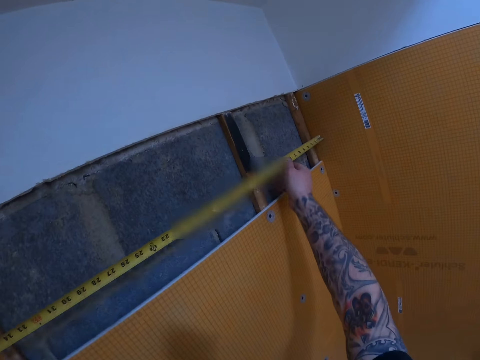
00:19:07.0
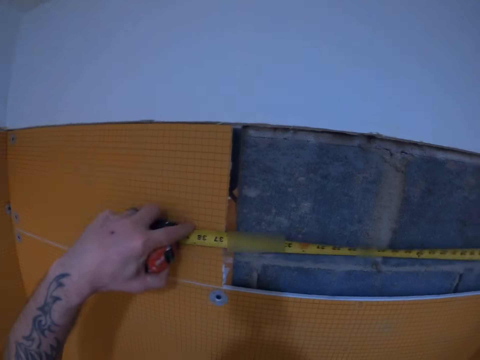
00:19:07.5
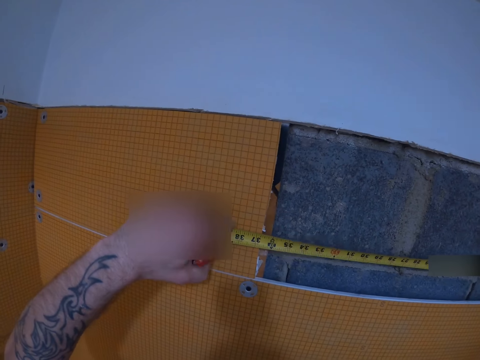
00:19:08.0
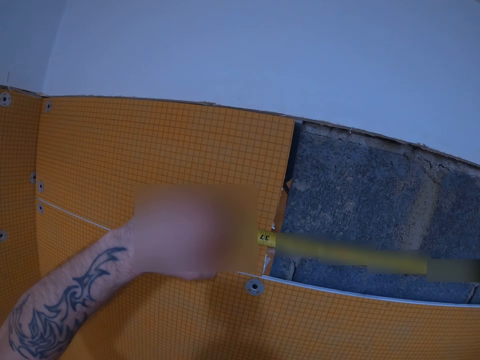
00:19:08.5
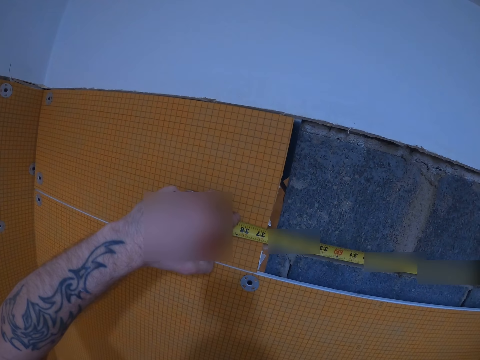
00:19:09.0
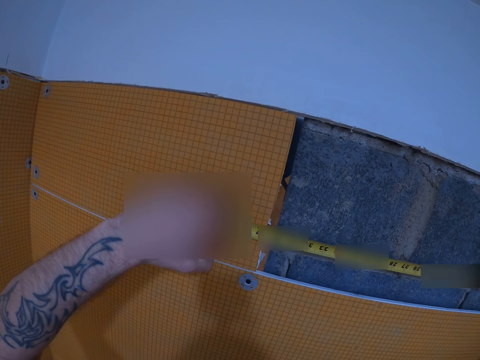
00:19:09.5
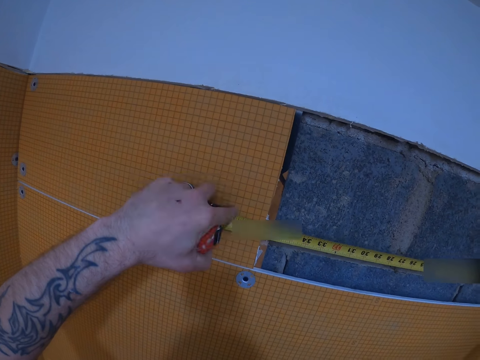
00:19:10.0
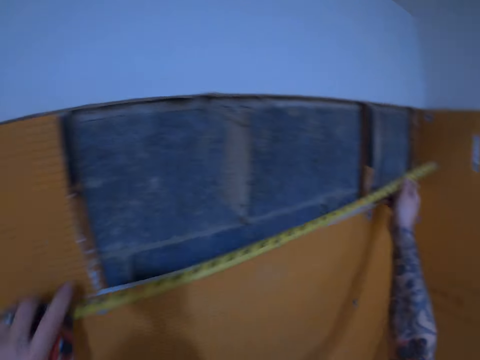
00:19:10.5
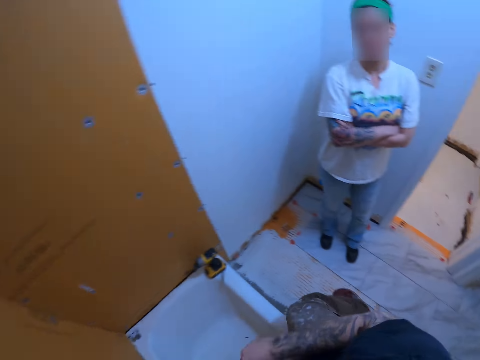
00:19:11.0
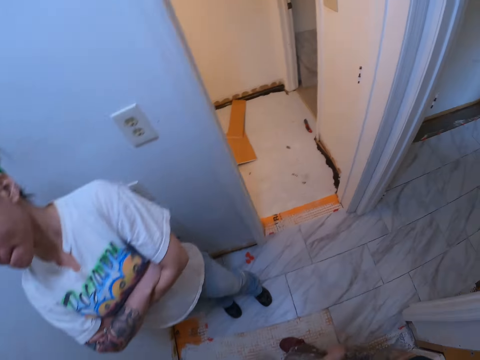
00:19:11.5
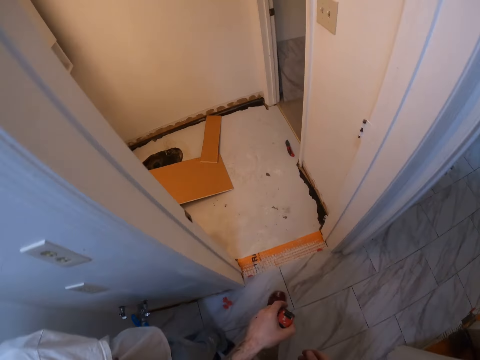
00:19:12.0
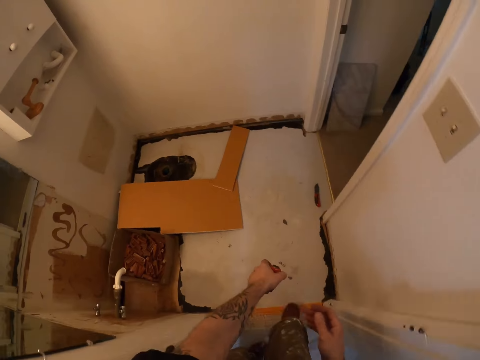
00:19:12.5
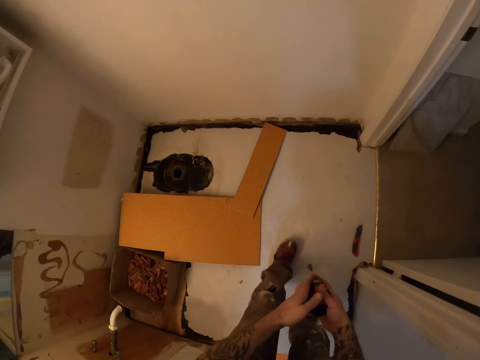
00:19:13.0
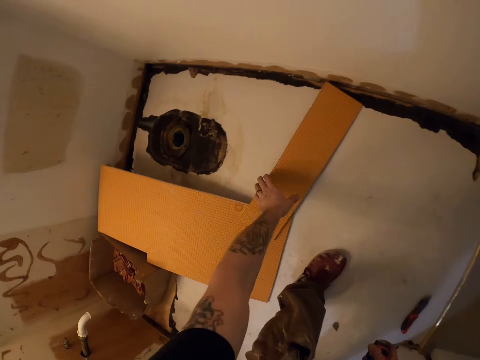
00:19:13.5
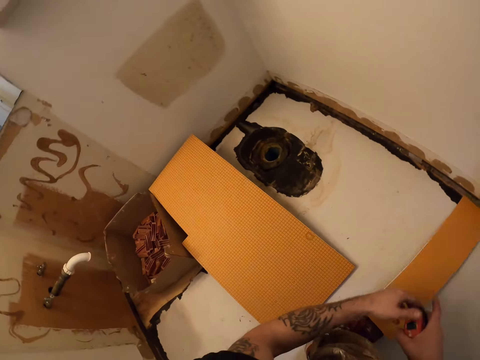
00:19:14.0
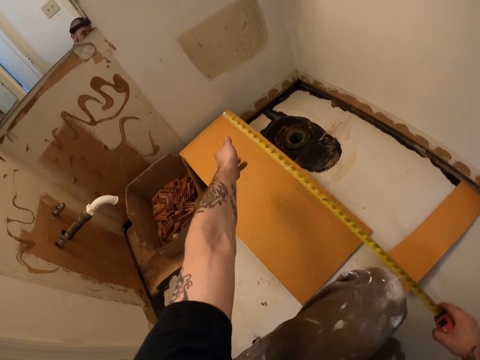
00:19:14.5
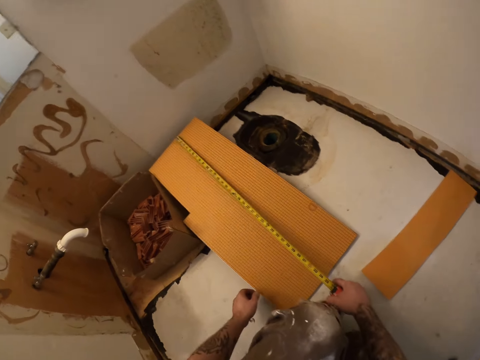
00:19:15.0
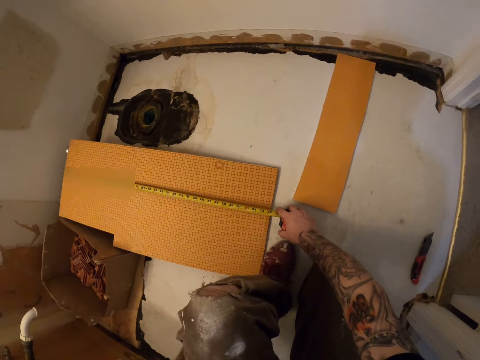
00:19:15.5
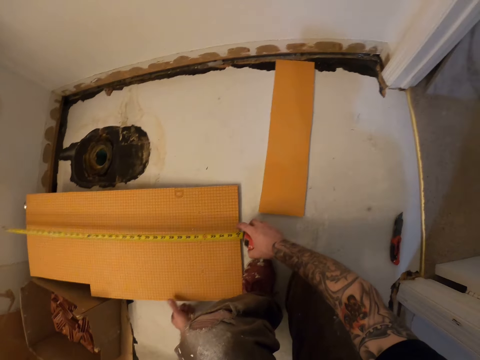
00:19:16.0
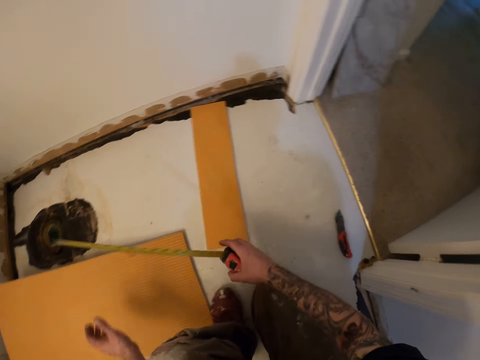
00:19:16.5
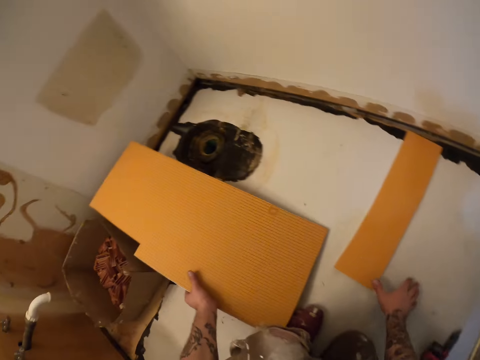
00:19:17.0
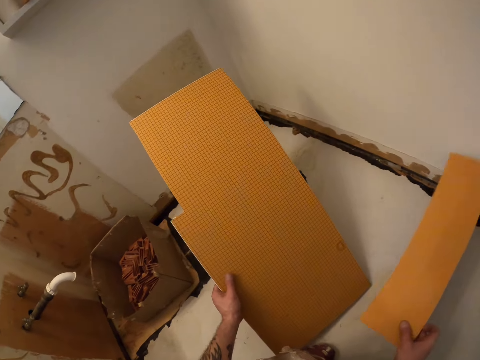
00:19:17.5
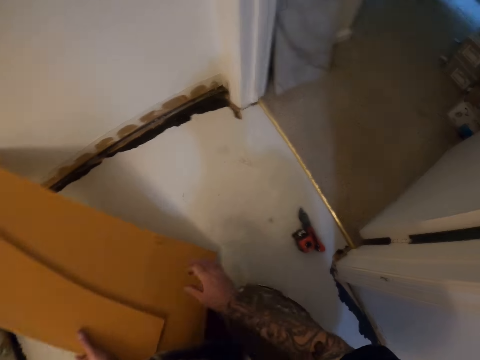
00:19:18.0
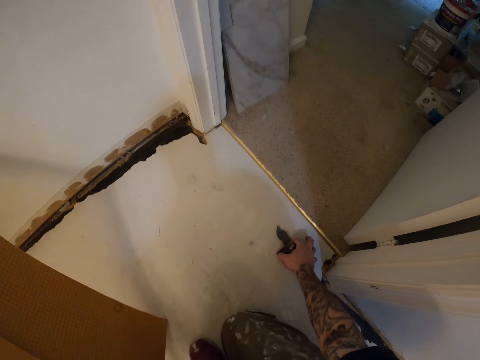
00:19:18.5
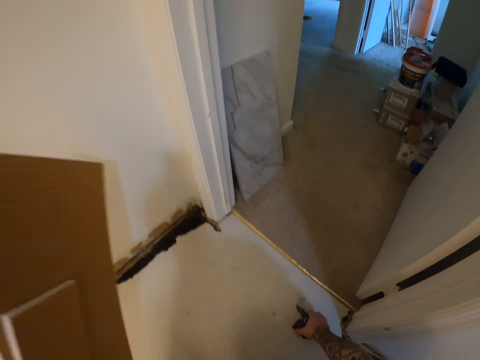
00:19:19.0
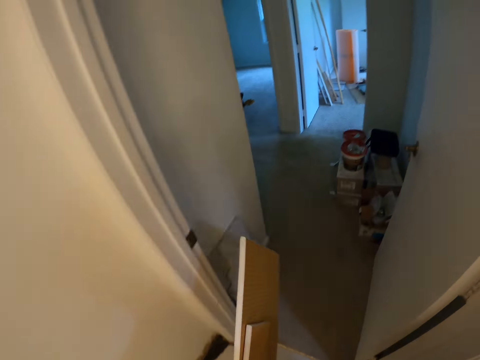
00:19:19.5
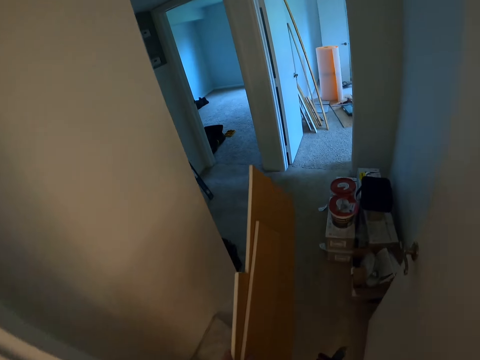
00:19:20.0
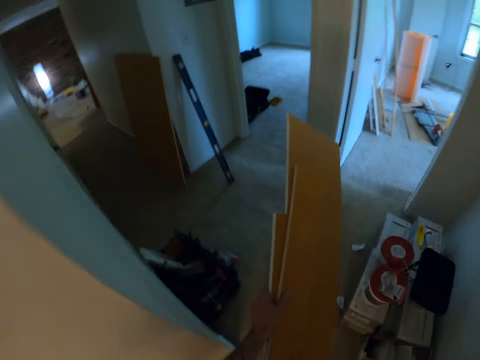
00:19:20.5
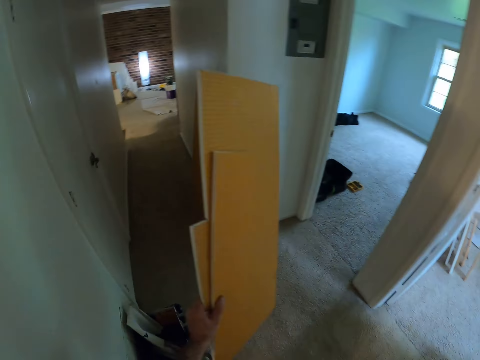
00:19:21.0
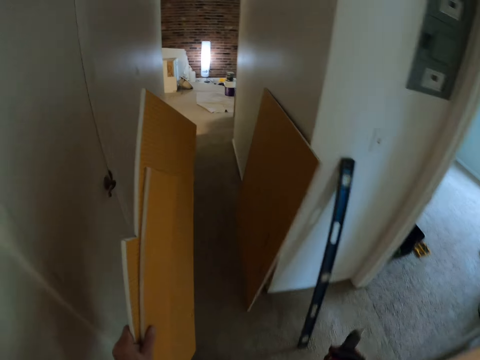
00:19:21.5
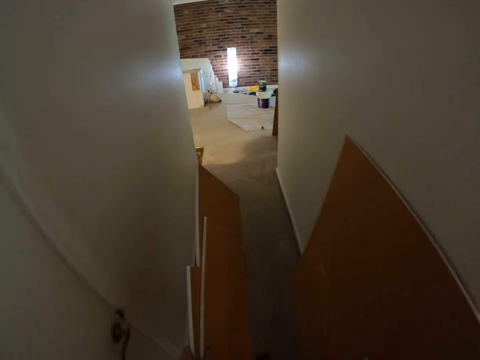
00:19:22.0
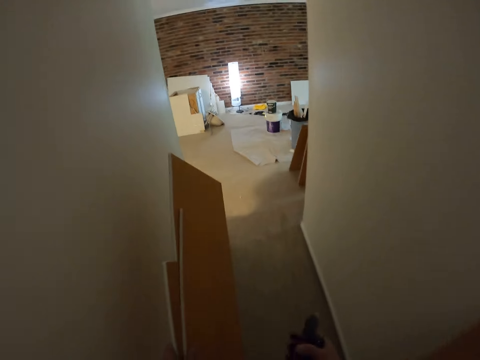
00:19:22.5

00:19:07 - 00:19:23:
The camera wearer measures the wall with the tape measure. They walk around a room. They move a tile backer board or piece of wall paper on the floor. They measure another tile backer board on the floor with the tape measure. They drop the tape measure on the floor. They pick up the tile backer boards on the floor. They pick up the tape measure and cutter knife on the floor with his right hand. They walk around the room.

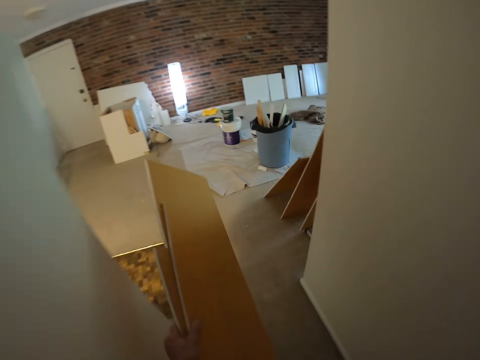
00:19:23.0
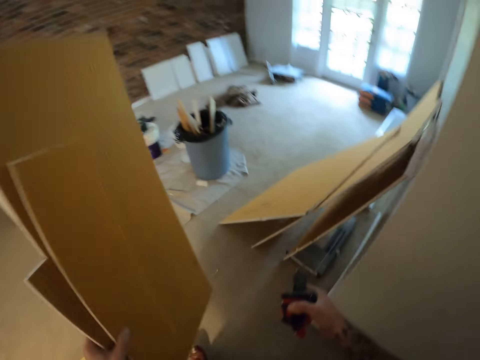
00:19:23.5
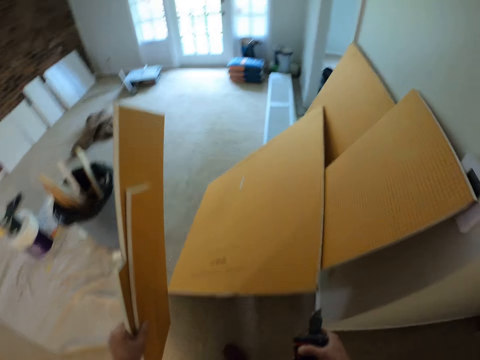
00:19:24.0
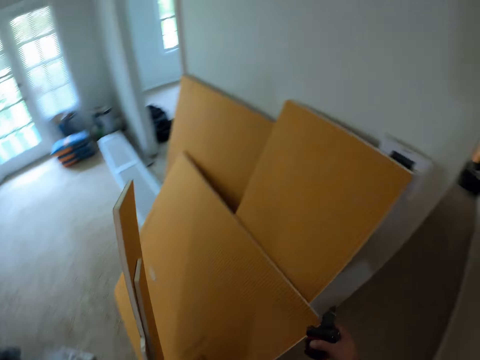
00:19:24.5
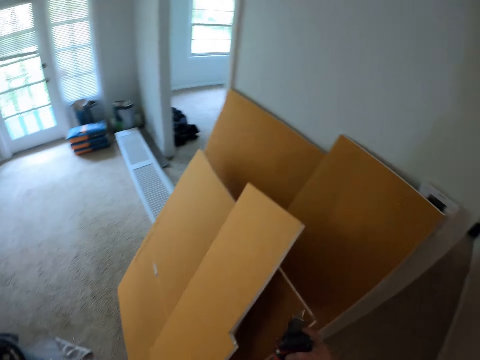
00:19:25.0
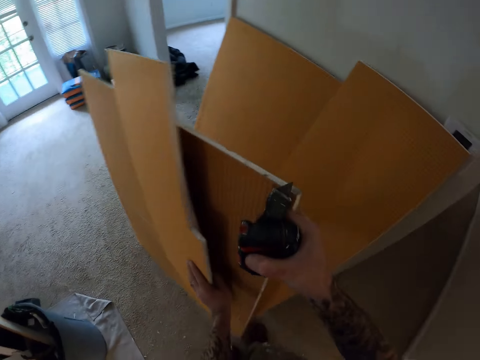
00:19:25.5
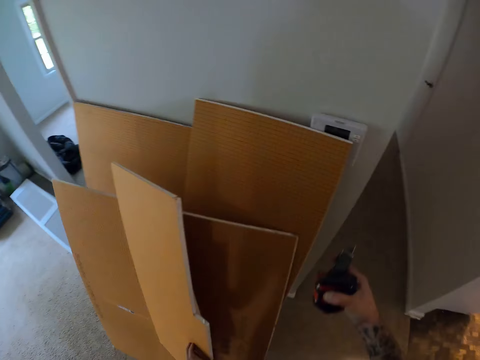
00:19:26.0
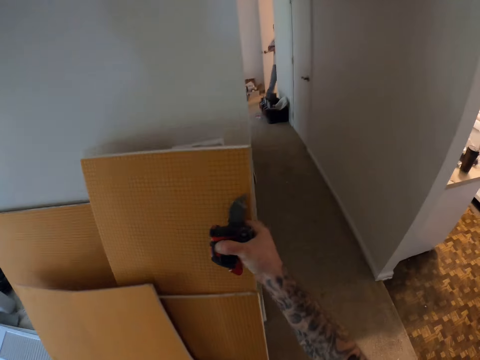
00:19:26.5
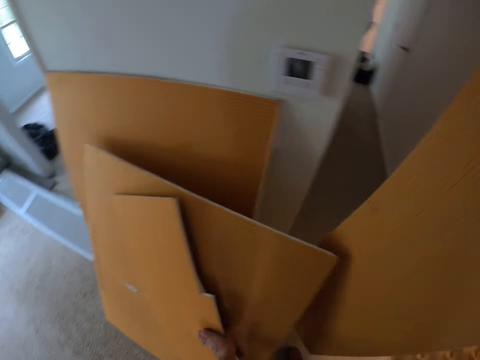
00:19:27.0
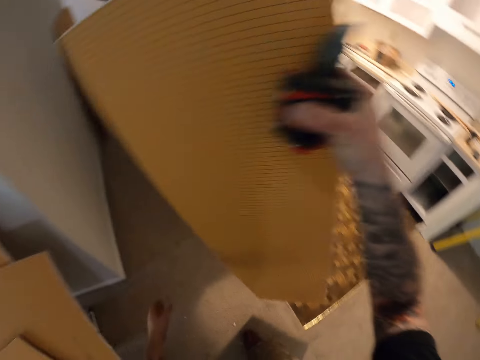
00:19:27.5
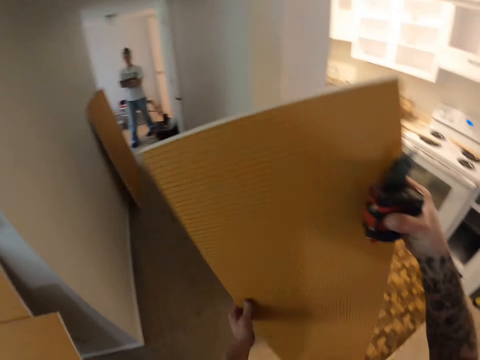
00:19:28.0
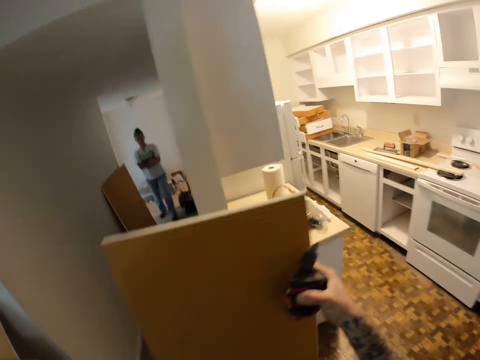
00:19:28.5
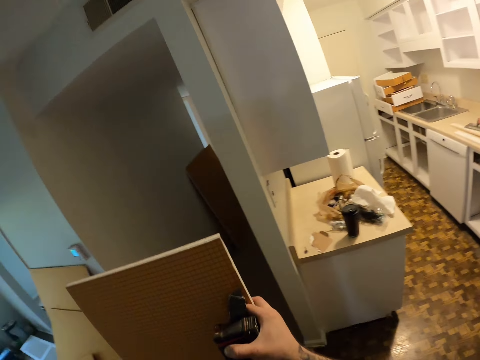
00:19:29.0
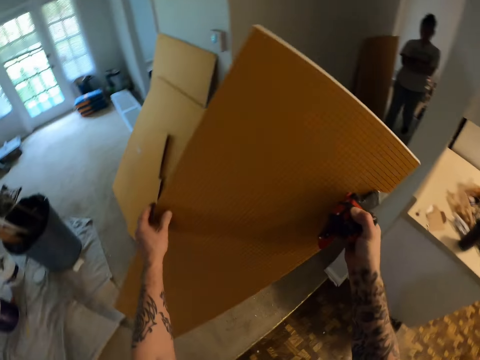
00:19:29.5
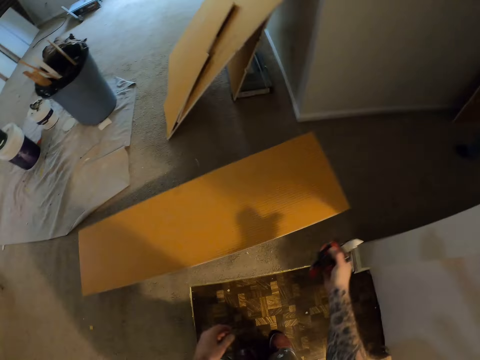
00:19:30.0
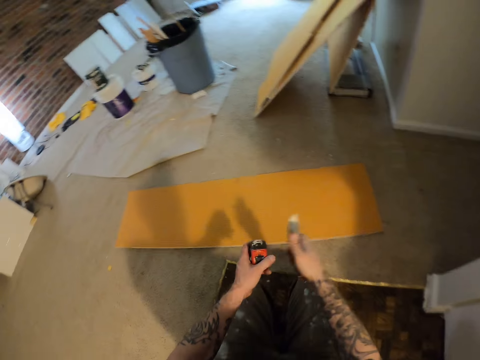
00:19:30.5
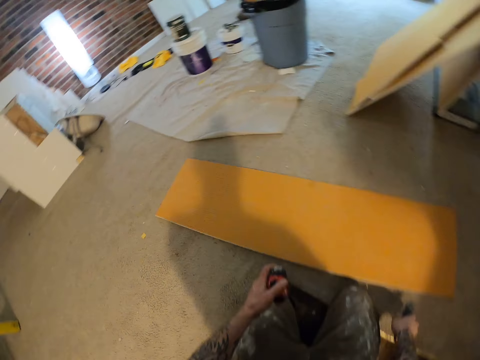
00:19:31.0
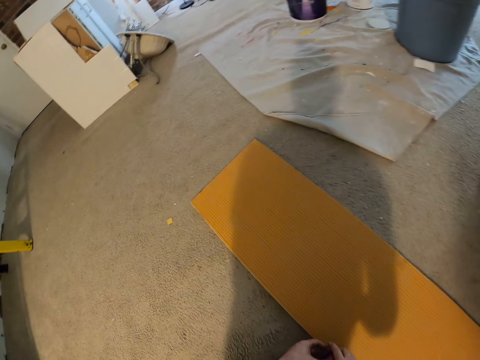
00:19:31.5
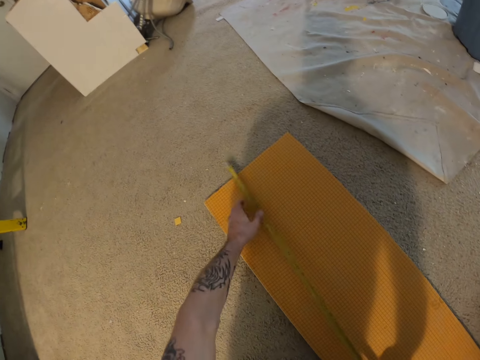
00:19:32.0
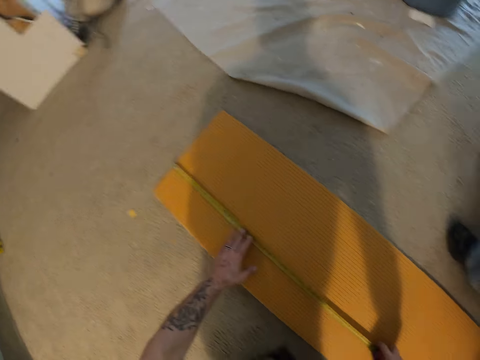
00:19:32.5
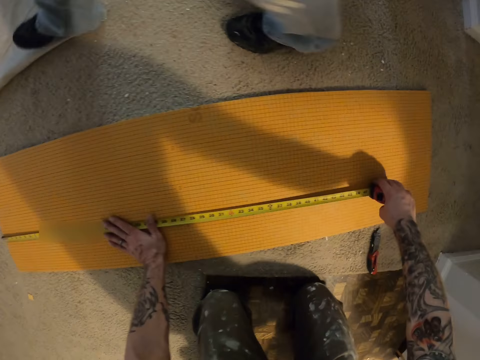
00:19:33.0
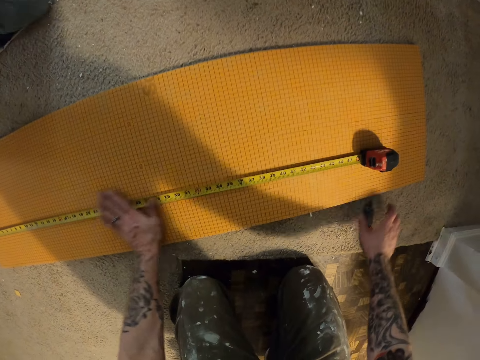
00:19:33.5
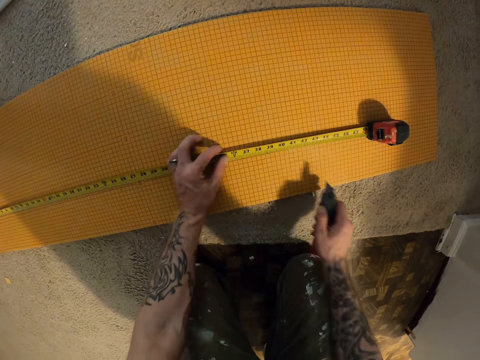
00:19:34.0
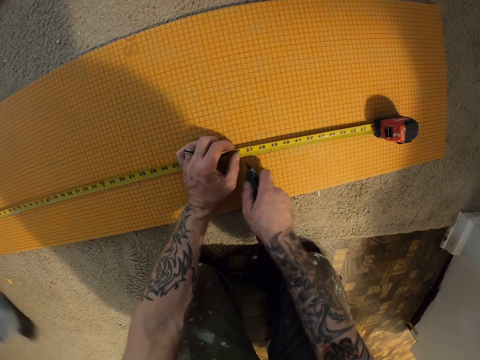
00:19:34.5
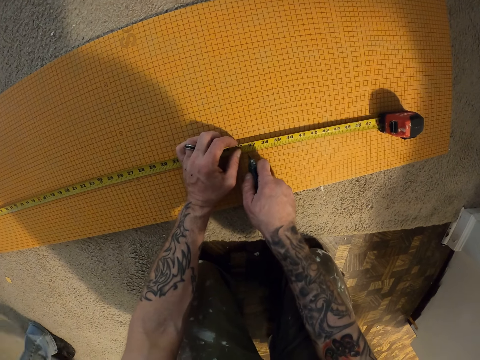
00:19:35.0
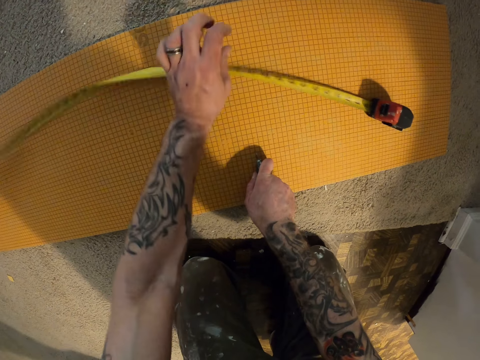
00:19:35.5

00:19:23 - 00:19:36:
The camera wearer drops the tile backer board on his left hand against the other tile backer board. He picks up another tile backer board against the board. He throws the tile backer board on the floor. He drops the cutter knife on the floor. He measures the tile backer board on the floor with the tape measure. He picks up the cutter knife on the floor. He cuts the tile backer board with the cutter knife.
